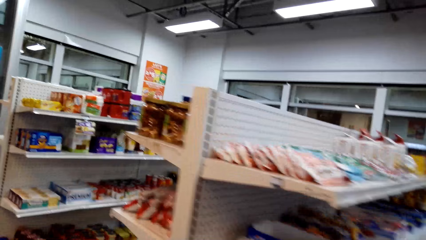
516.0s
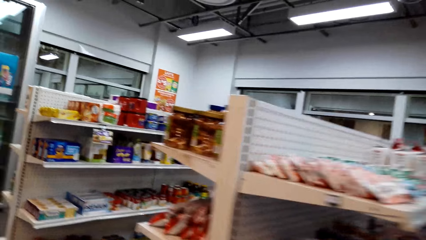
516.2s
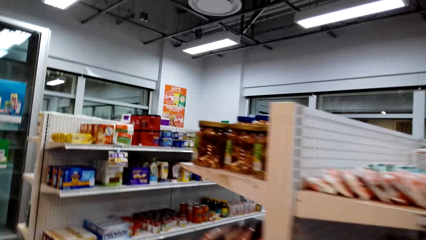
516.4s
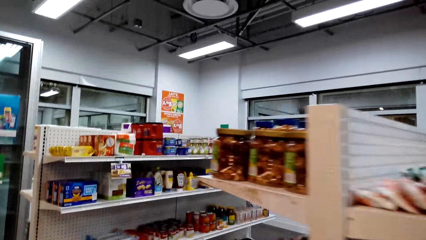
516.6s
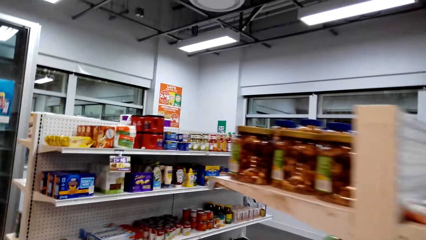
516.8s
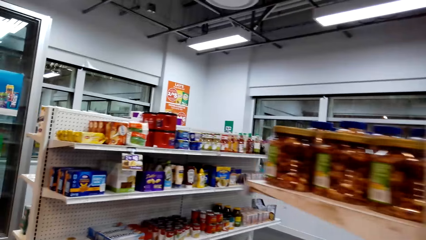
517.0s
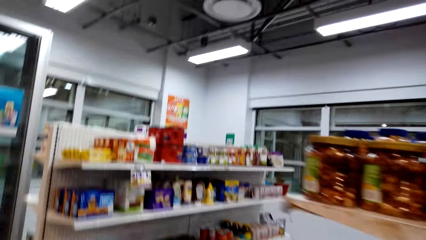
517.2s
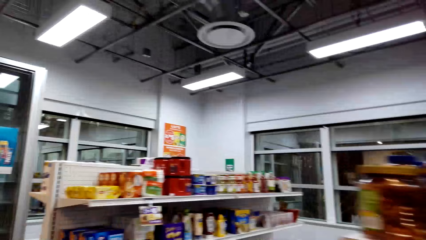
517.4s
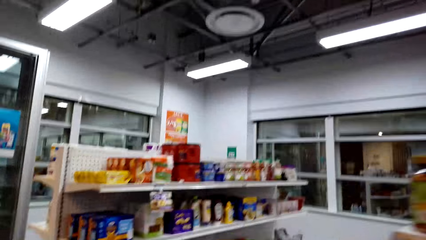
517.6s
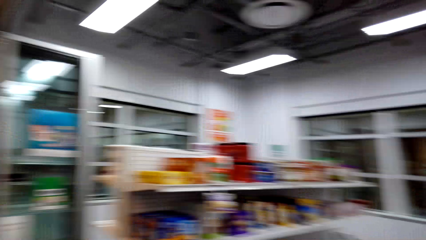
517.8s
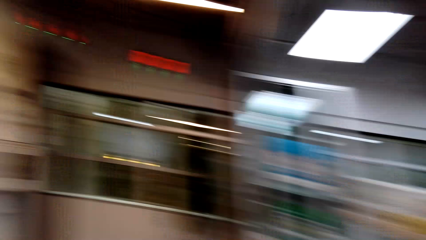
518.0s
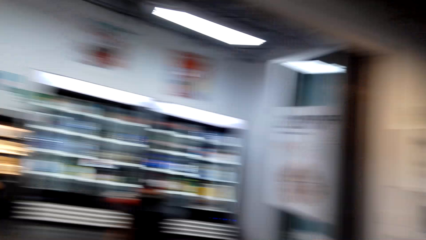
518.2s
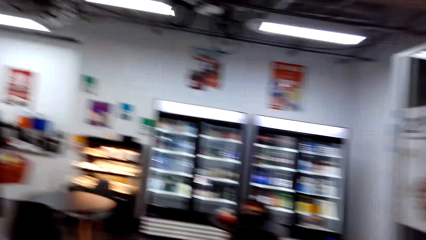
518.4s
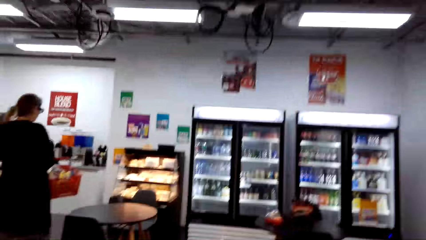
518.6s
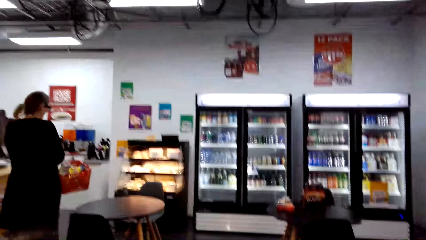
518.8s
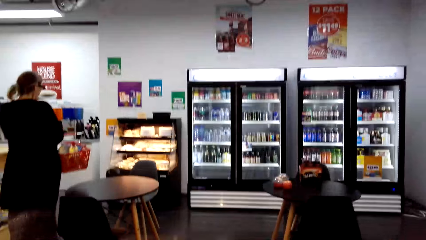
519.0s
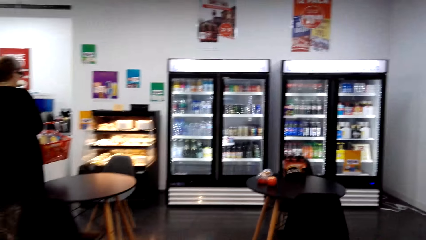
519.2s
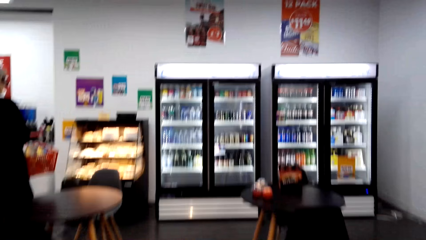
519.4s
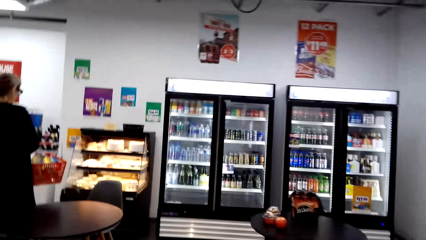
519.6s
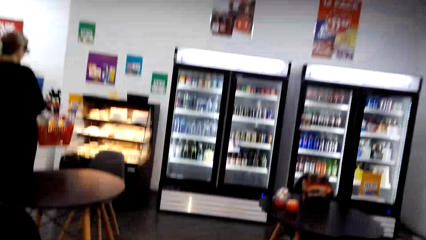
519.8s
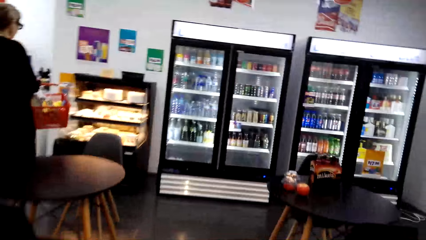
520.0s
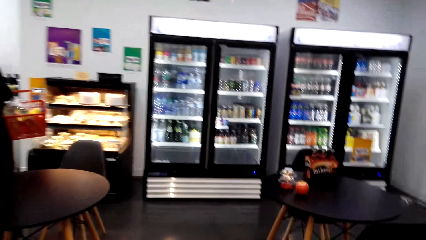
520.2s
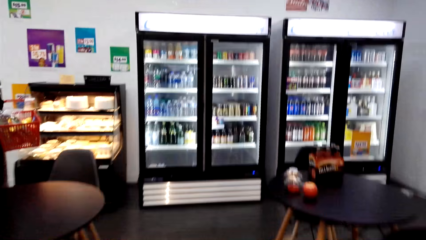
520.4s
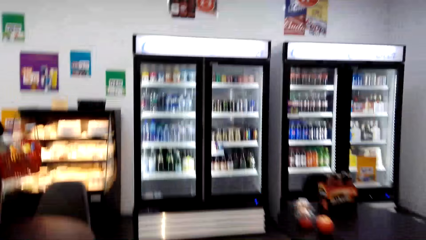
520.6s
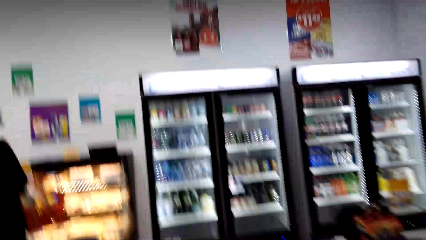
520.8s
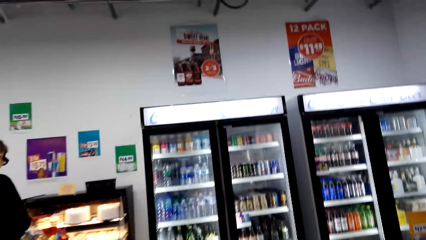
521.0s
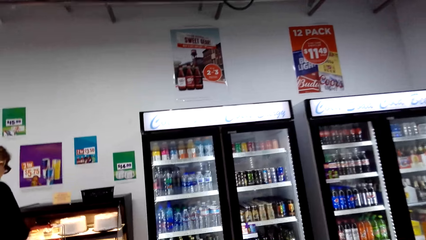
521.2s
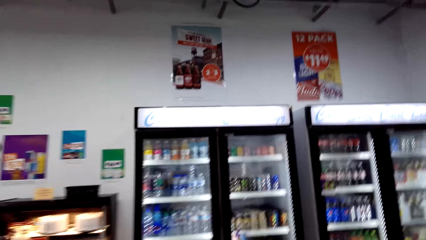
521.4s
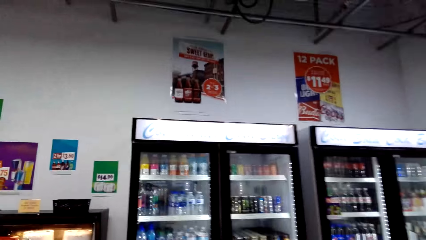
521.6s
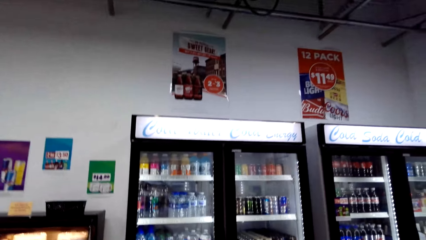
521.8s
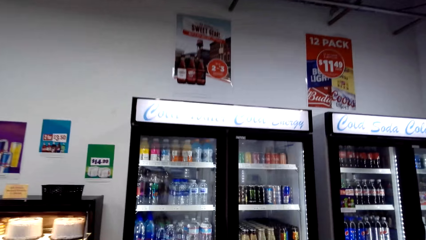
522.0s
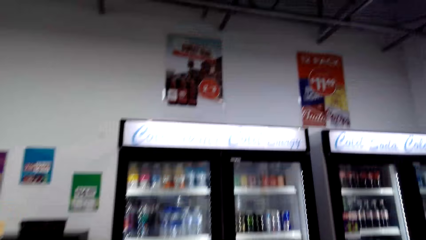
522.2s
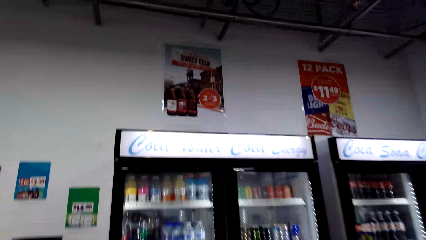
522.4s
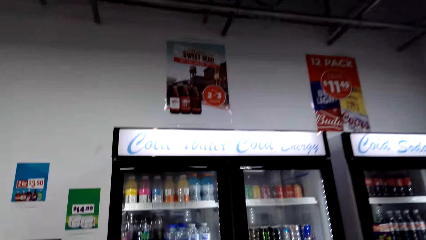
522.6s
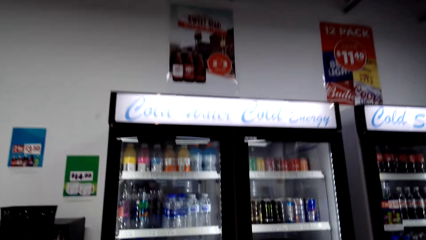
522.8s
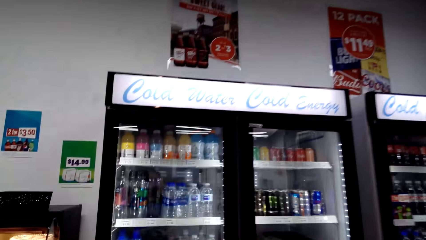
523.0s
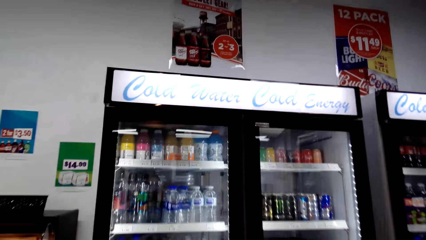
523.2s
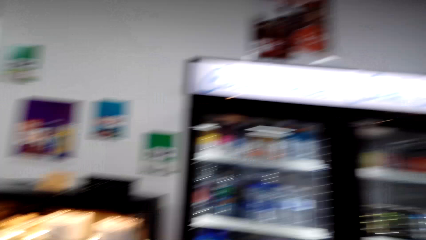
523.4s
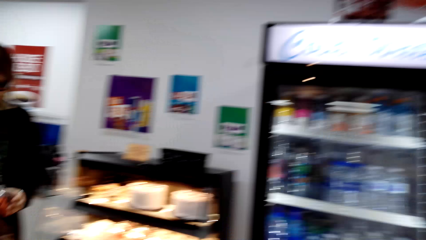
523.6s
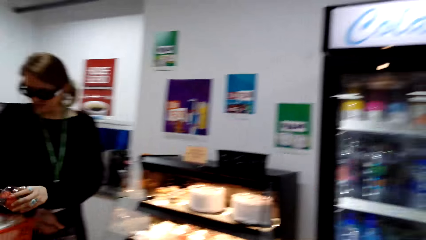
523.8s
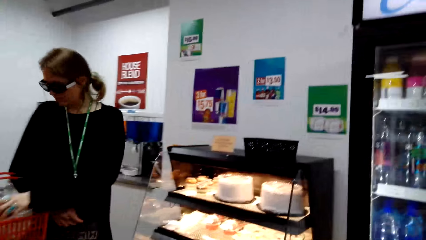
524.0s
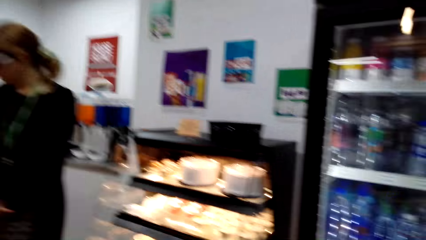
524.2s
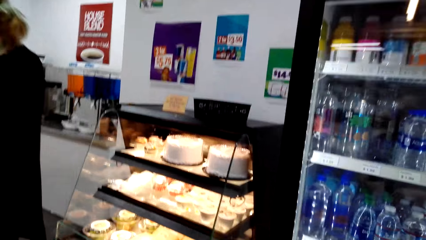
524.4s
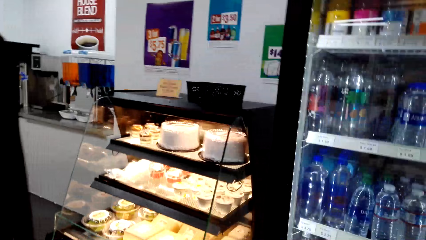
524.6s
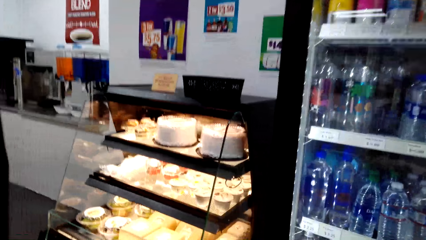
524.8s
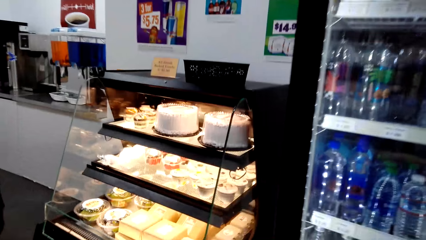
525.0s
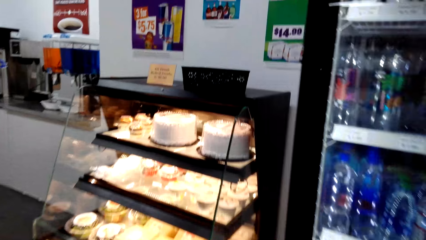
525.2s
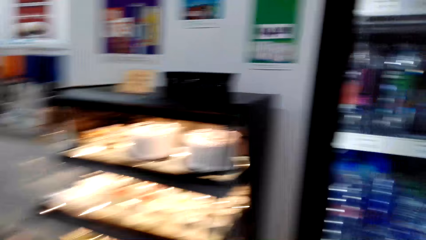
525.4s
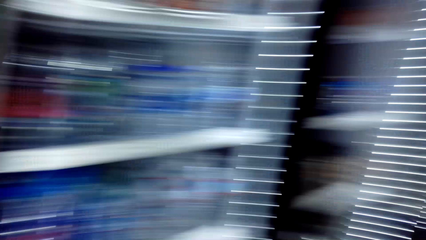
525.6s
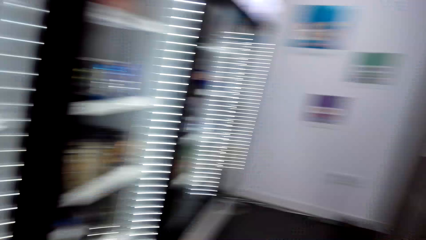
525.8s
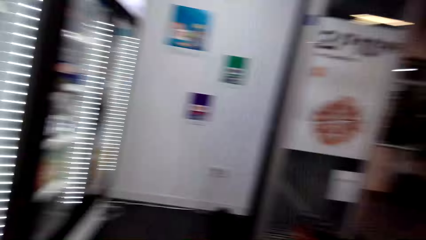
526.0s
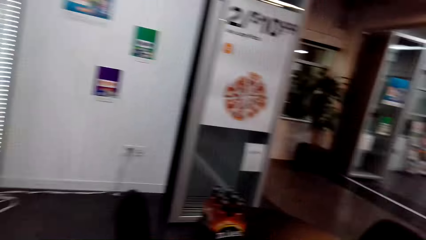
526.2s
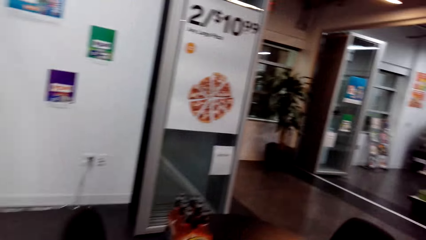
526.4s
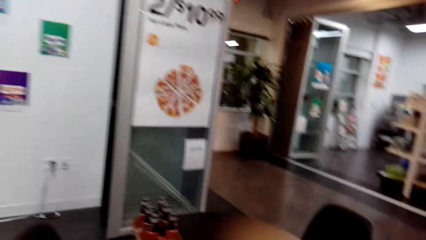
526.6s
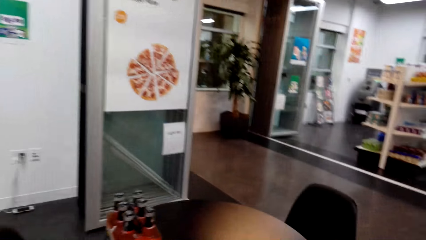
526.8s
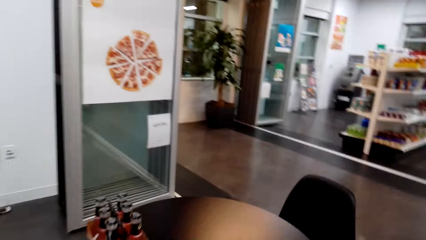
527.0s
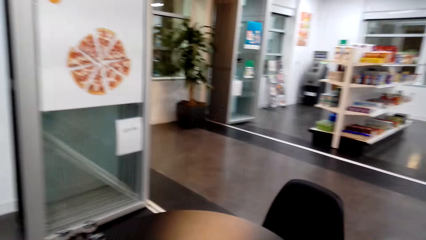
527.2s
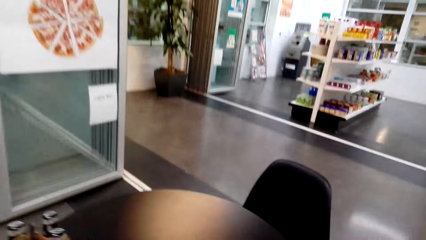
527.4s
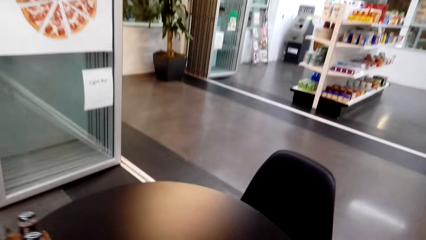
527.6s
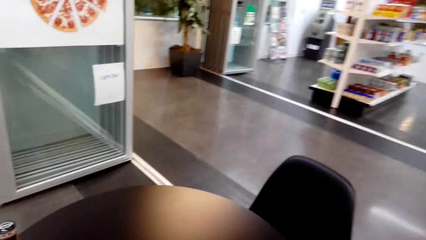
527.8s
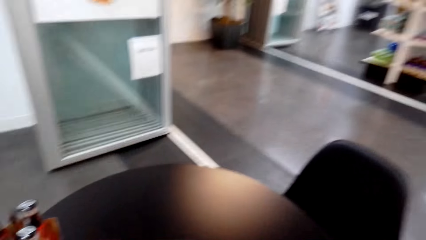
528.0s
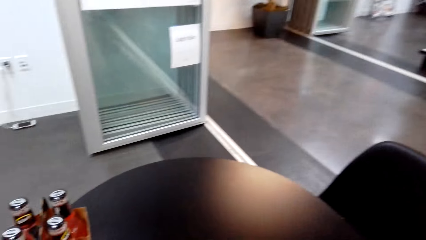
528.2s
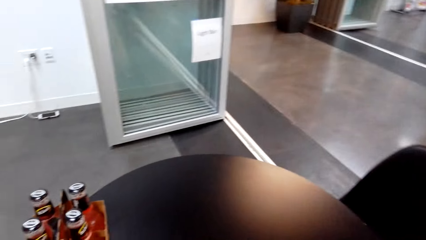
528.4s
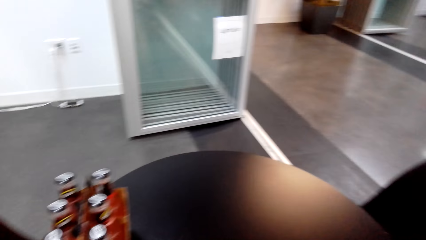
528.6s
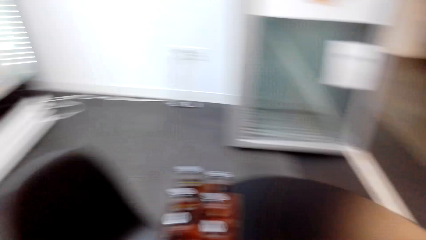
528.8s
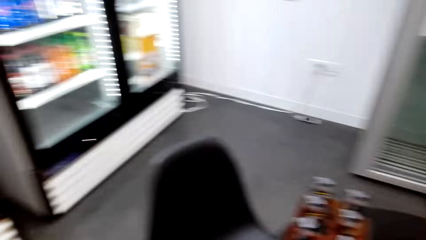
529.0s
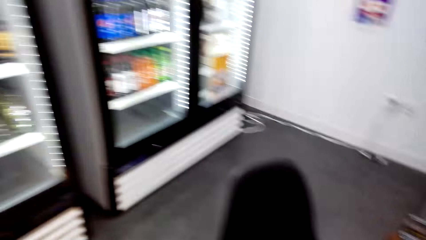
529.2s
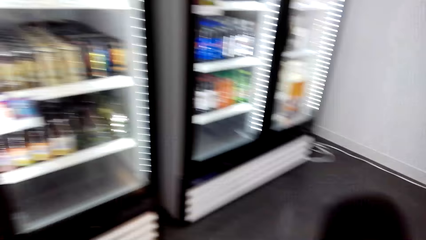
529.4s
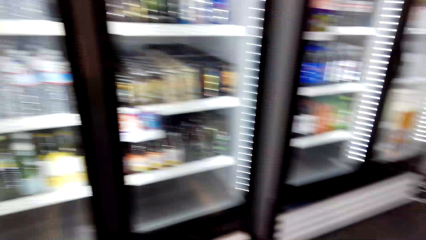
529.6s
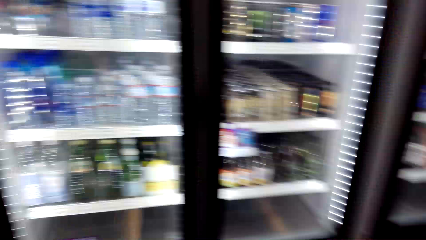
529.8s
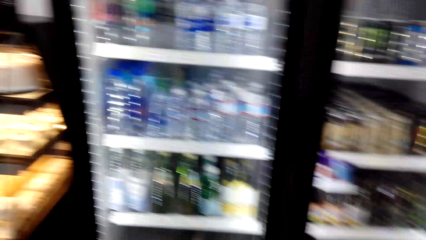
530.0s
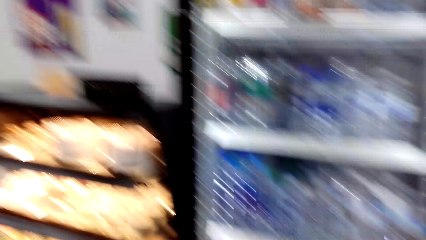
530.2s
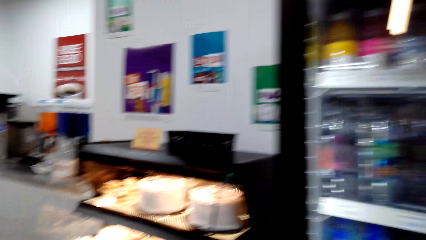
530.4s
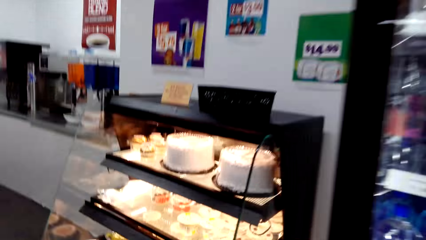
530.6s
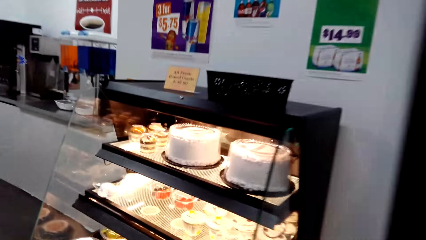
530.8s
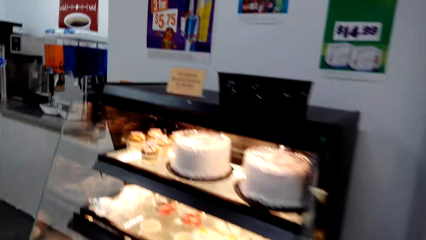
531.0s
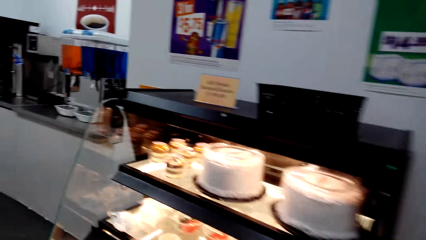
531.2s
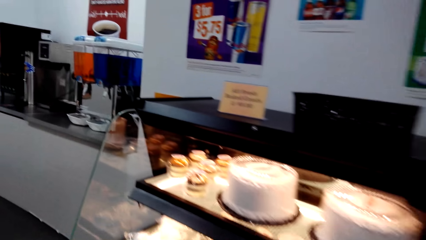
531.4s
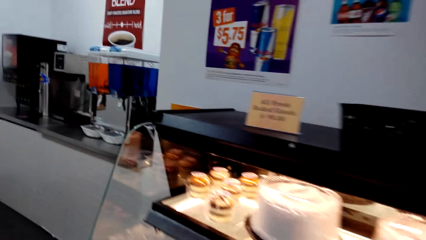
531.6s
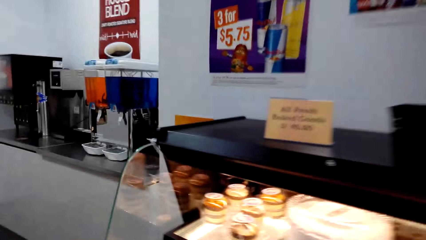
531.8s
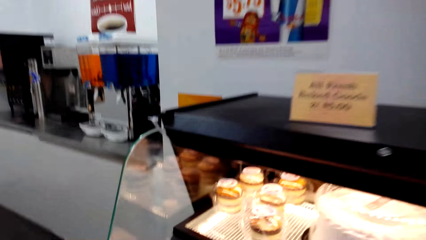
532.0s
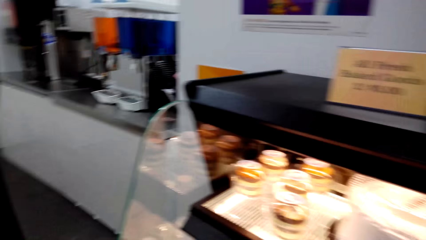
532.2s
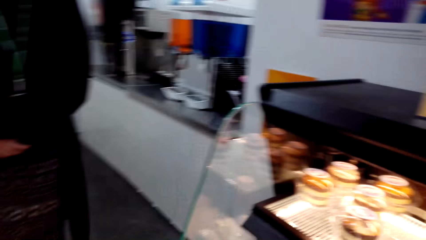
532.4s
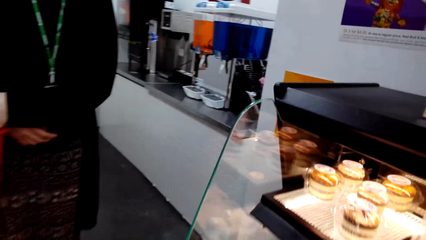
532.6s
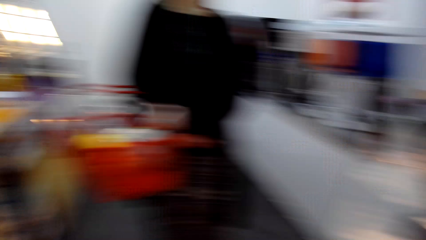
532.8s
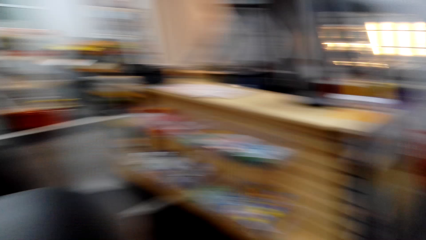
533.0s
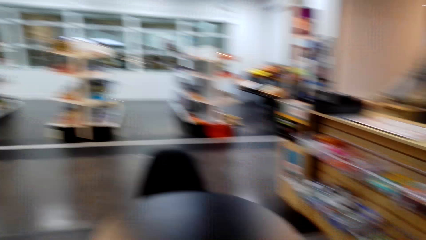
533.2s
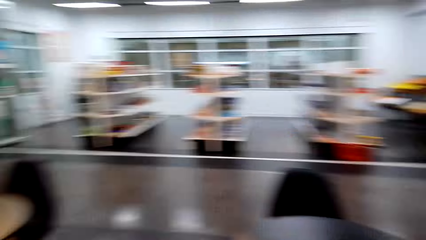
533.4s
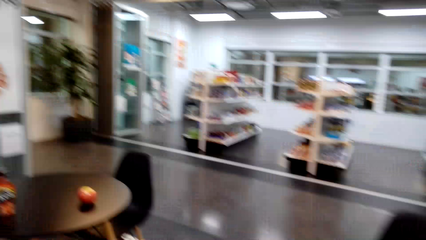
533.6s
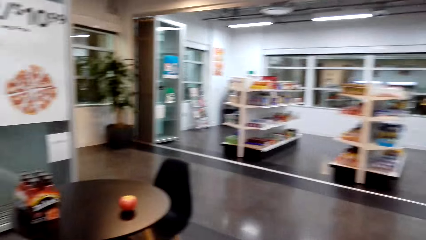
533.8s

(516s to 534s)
The camera wearer interacts with a woman. They look around.
